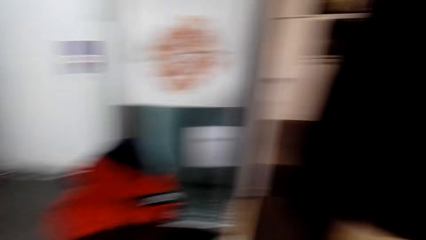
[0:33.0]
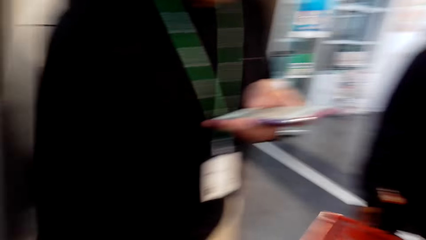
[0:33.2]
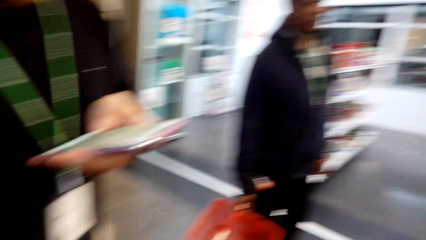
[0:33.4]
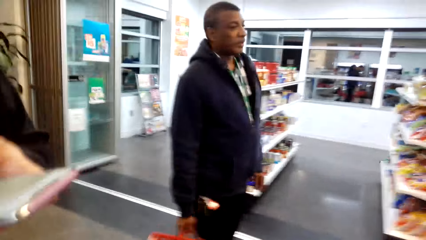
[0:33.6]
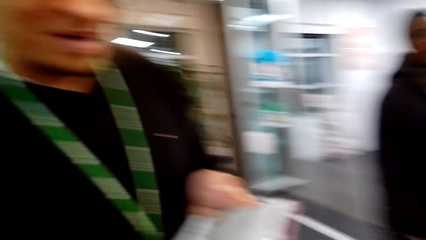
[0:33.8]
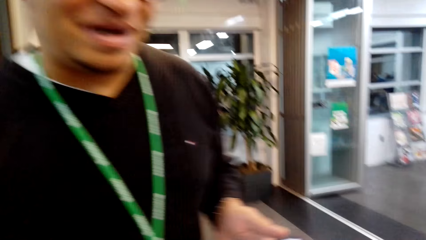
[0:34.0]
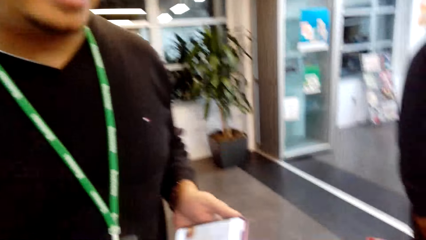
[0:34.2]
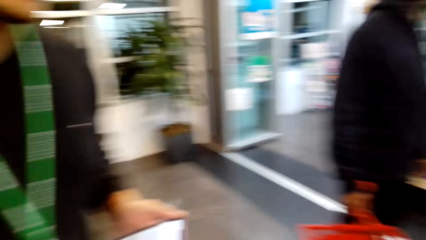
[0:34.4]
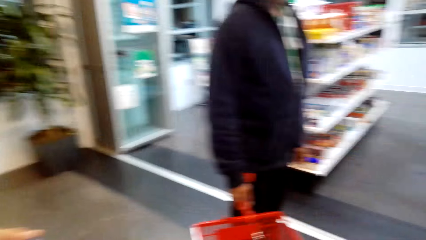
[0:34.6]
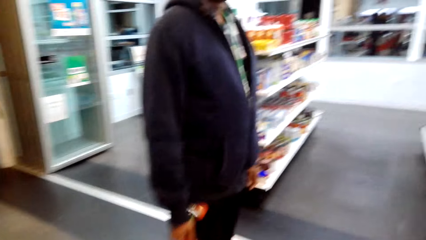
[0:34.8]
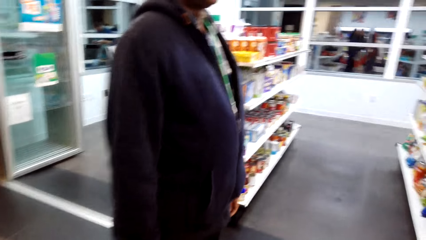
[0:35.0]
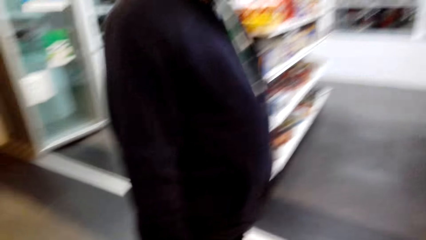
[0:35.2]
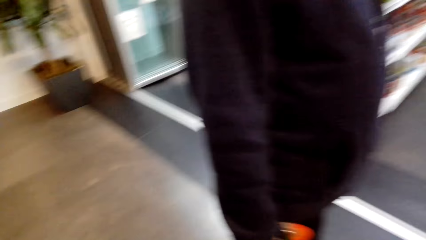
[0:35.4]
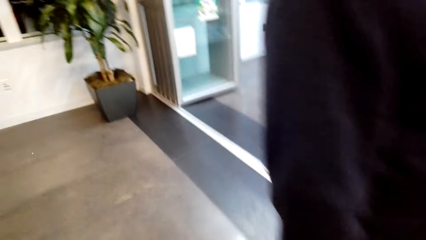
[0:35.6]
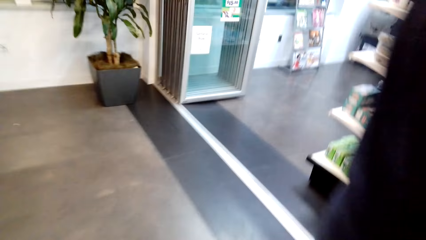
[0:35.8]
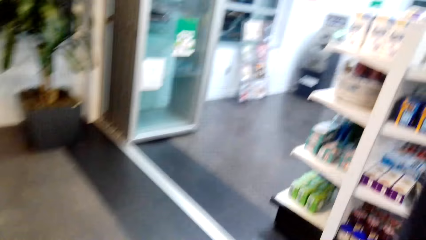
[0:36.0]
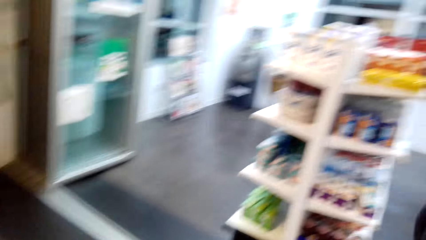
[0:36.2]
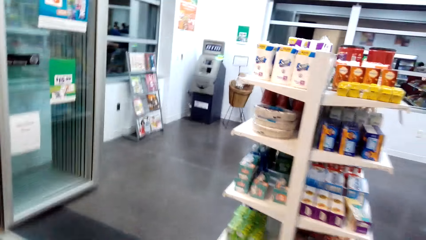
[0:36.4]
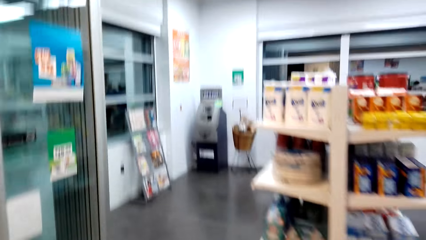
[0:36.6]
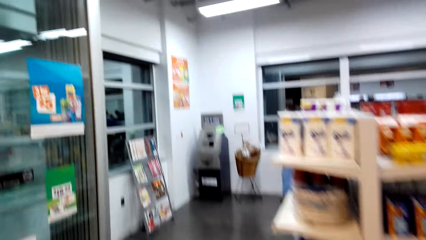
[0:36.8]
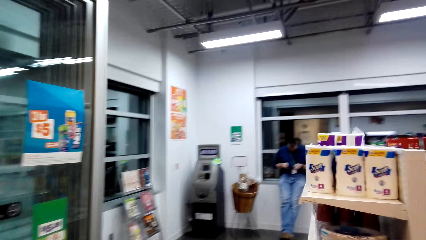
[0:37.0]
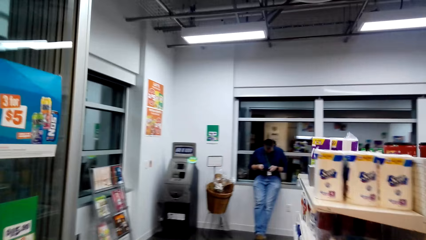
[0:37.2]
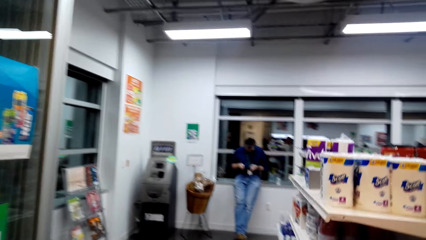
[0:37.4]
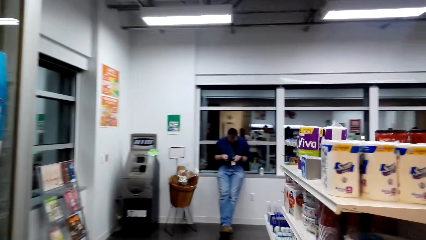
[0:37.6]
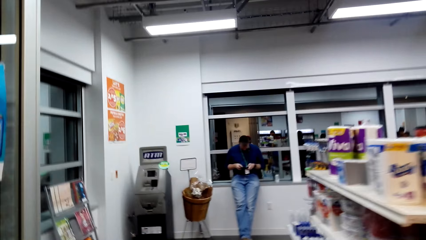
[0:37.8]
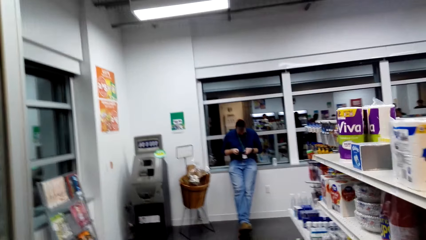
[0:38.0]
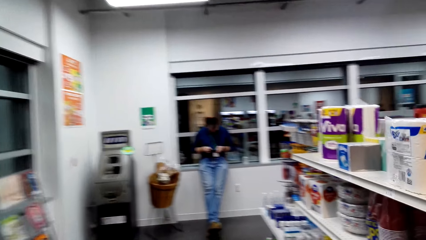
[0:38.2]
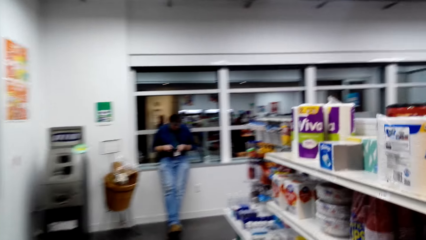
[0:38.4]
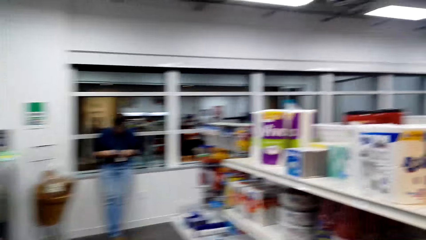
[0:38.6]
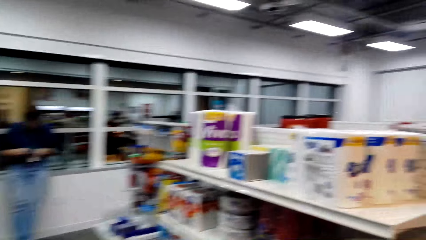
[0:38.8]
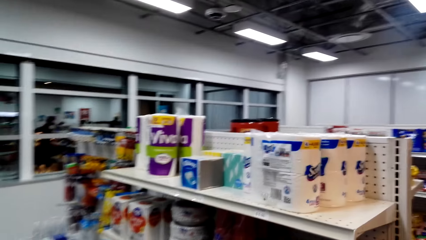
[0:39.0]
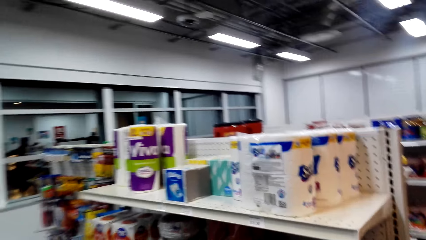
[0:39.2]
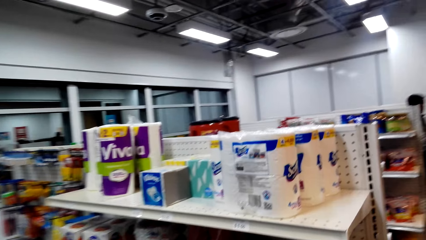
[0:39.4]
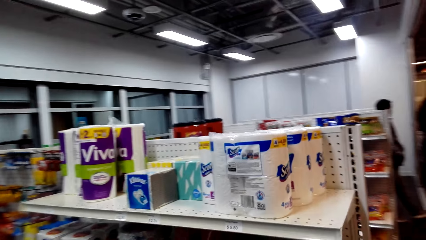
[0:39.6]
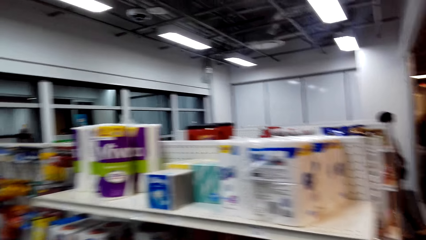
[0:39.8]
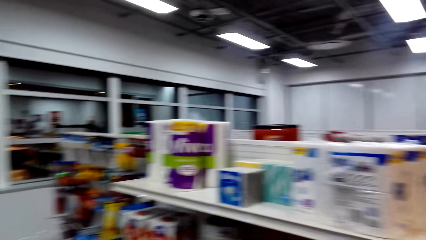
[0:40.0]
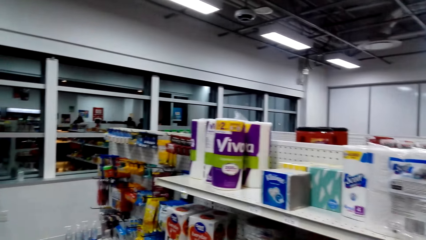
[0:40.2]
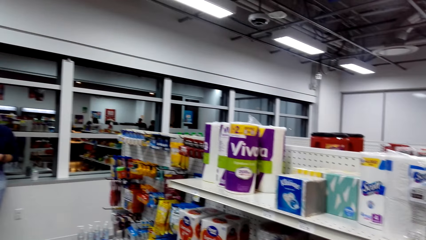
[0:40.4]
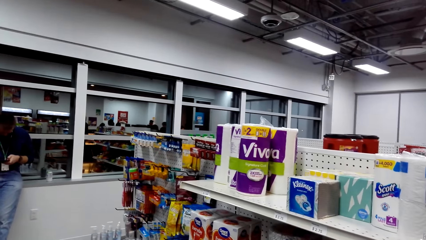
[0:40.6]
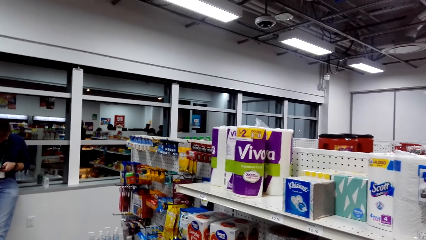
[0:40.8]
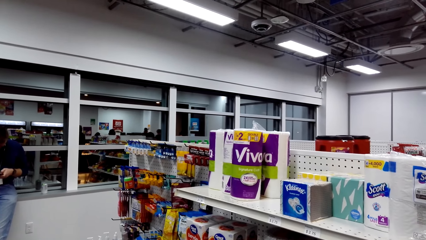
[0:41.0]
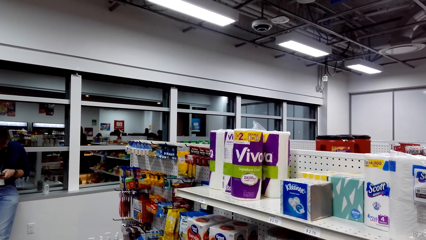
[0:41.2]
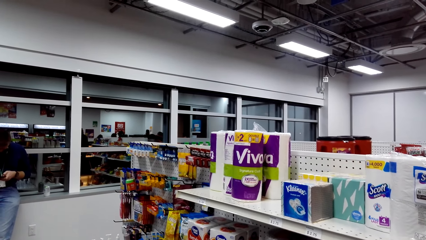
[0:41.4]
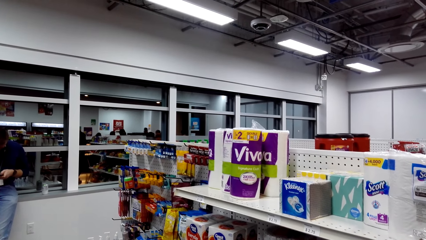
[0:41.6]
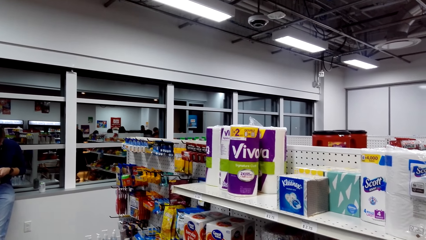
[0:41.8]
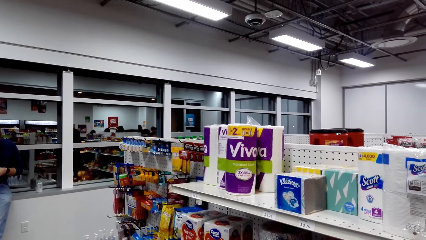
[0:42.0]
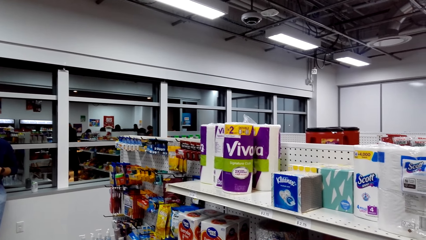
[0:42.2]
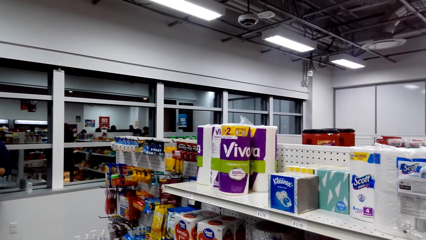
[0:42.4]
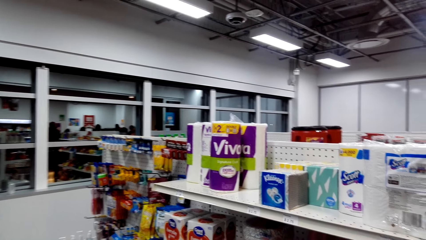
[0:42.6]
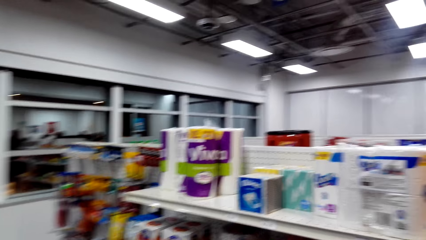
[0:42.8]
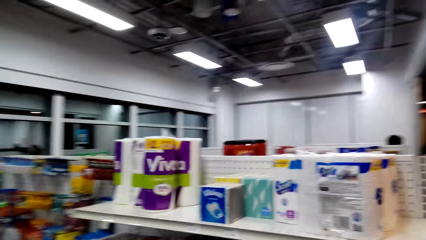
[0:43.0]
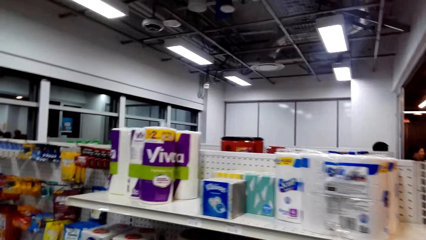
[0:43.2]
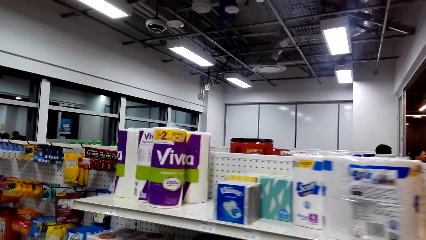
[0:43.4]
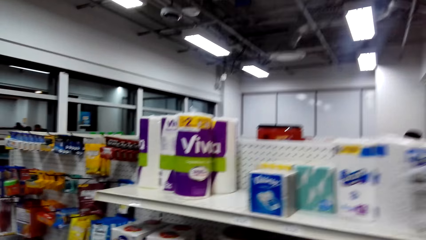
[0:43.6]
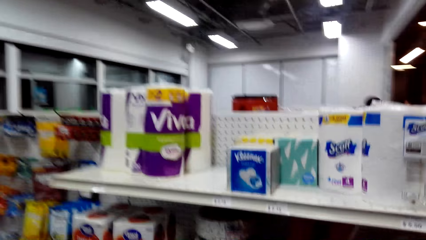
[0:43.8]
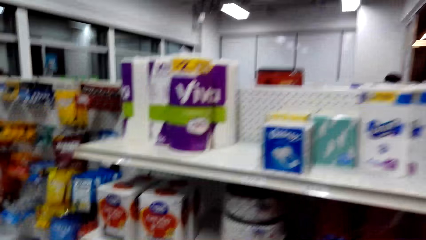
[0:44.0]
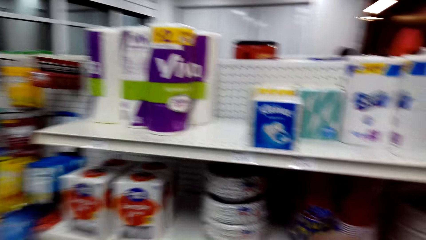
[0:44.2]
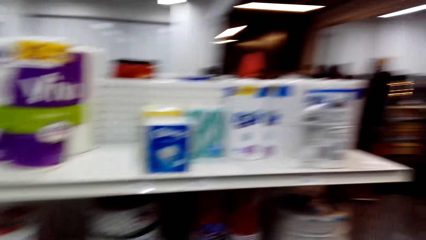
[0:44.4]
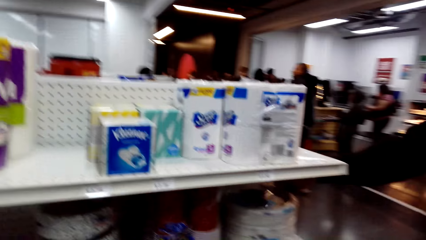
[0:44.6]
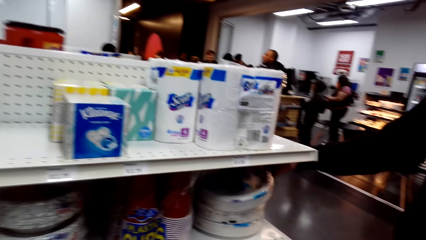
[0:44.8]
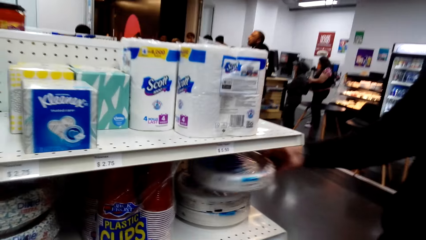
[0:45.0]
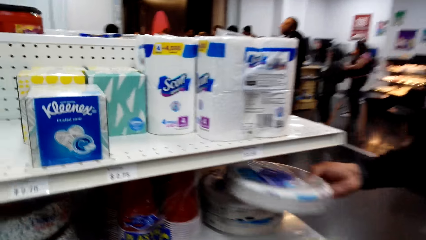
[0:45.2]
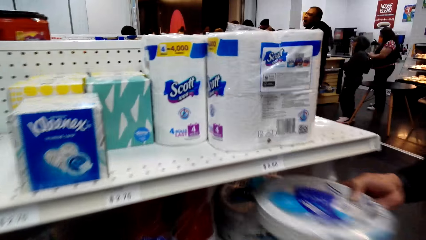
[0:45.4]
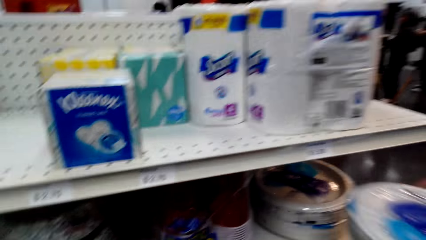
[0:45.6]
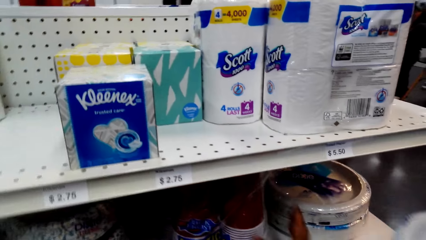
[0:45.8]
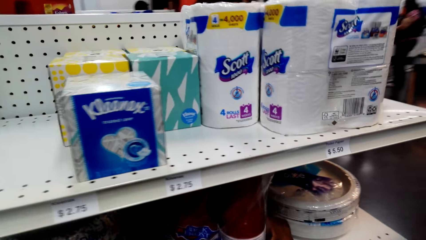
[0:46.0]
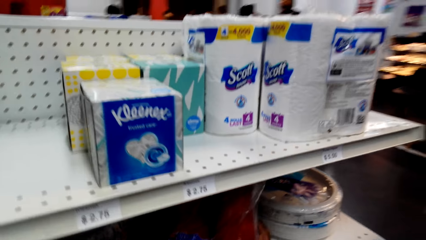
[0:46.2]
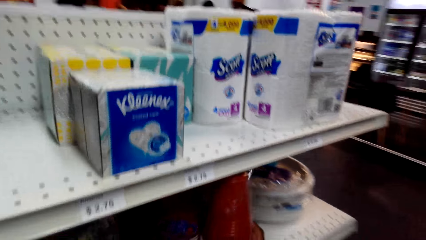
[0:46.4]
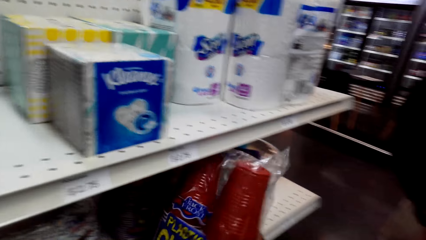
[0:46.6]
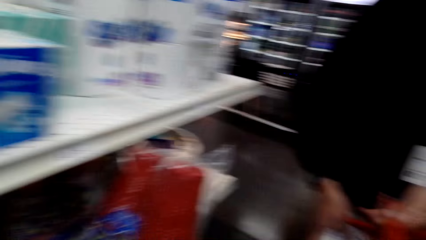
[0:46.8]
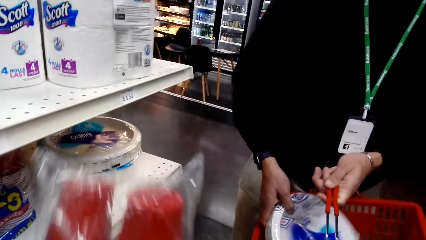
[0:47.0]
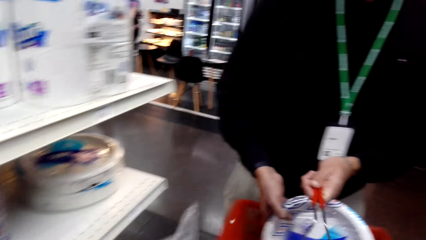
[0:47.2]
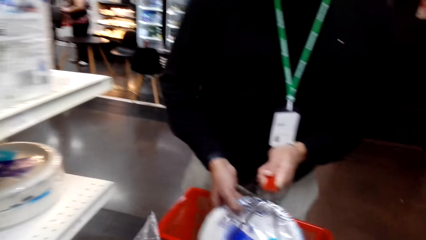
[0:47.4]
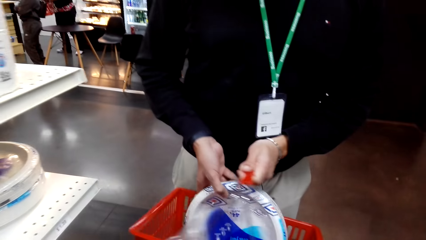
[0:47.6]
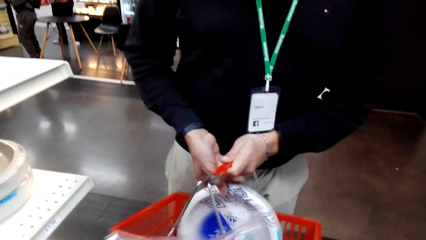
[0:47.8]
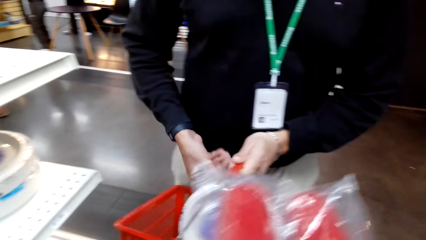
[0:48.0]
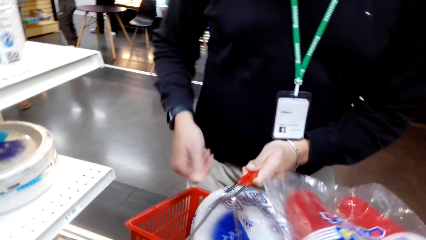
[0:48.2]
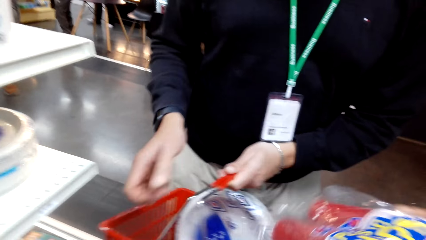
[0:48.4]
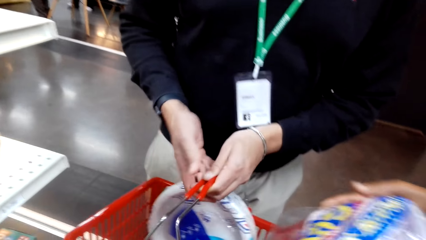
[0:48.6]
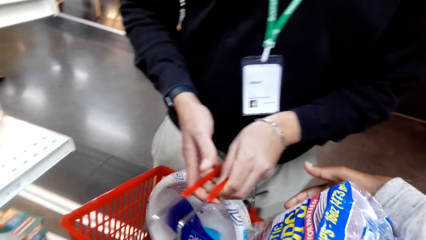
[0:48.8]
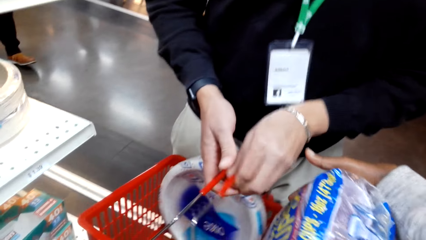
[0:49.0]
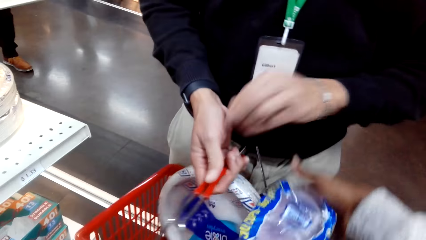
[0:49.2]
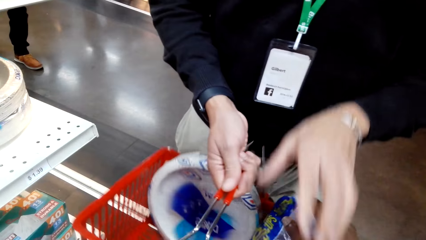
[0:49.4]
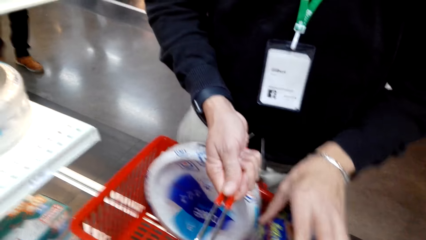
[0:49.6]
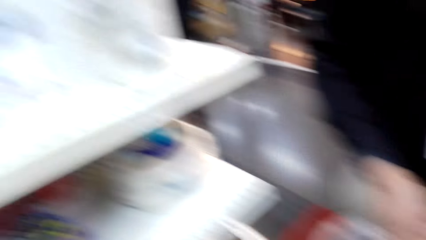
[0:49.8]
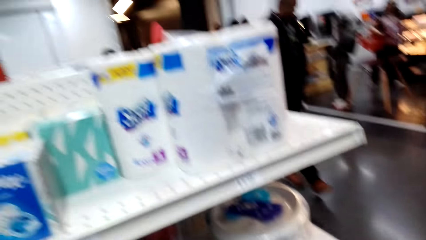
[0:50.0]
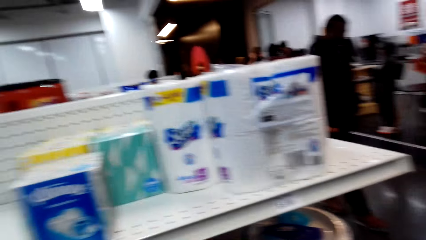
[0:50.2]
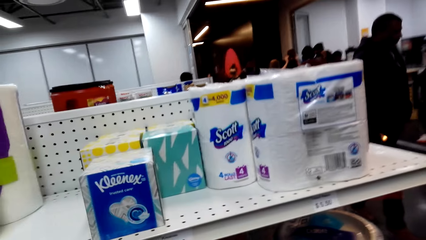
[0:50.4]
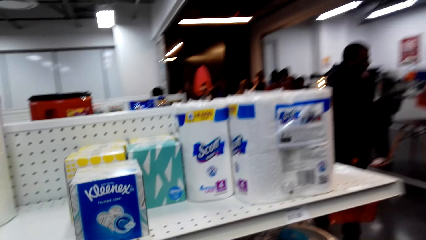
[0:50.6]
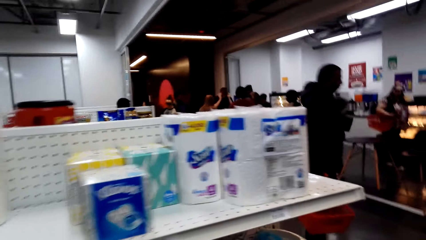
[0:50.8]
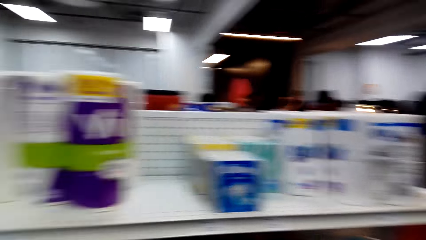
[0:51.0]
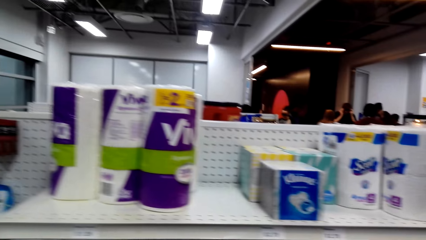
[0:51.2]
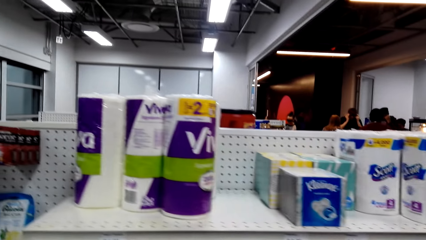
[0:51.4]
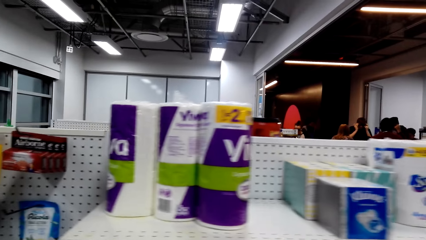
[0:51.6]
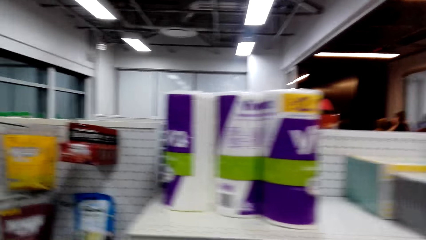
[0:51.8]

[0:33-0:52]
A man holds a cellphone. The camera wearer converses with the man. They walk towards the entrance of the supermarket. They enter the supermarket. They talk. They stand next to a toiletry shelf. The man picks up paper plates. The camera wearer dialogues with the man. The man puts the plates inside a shopping basket. The camera wearer picks up plastic cups from the shelf and dialogues with the man. The man holds the shopping basket. The camera wearer dialogues with the man and puts the cups inside the shopping basket.
